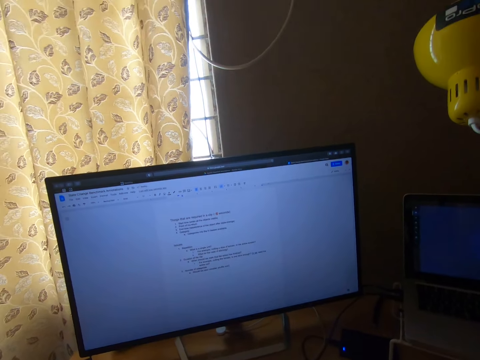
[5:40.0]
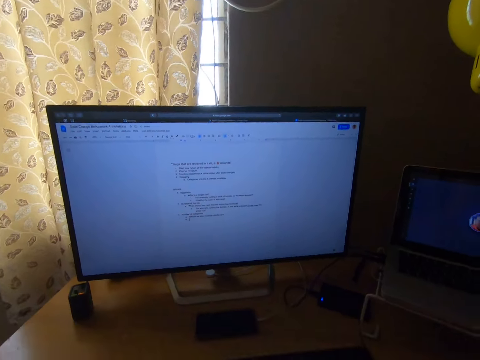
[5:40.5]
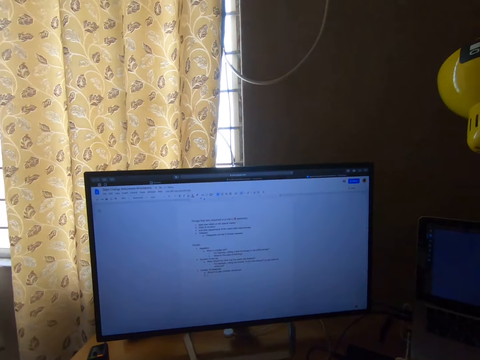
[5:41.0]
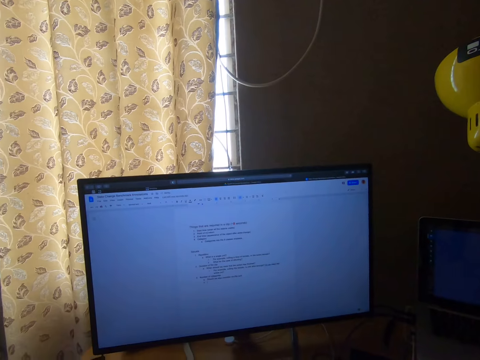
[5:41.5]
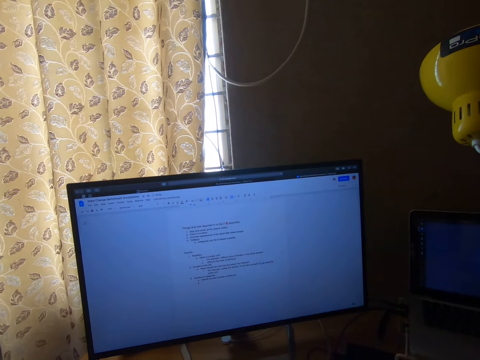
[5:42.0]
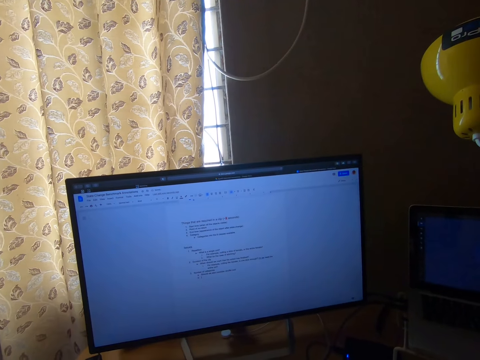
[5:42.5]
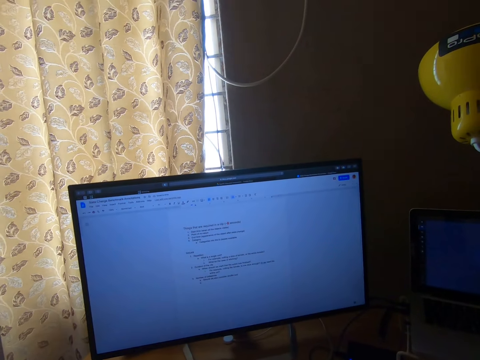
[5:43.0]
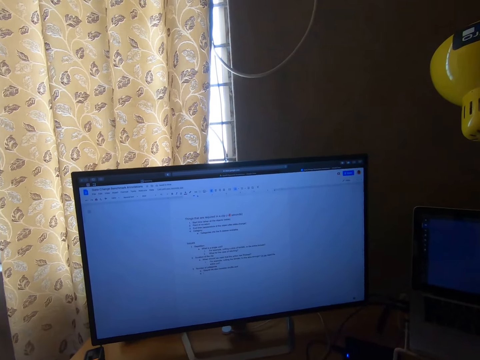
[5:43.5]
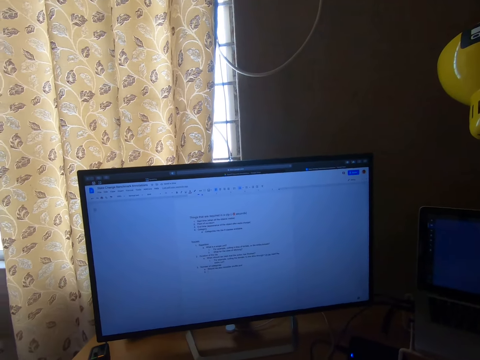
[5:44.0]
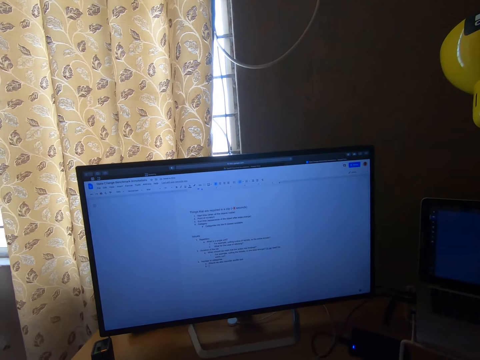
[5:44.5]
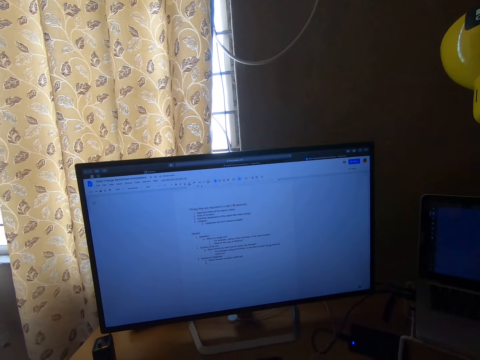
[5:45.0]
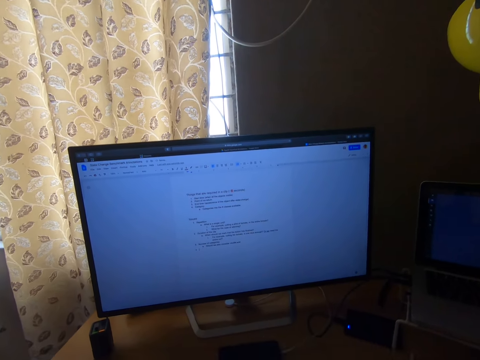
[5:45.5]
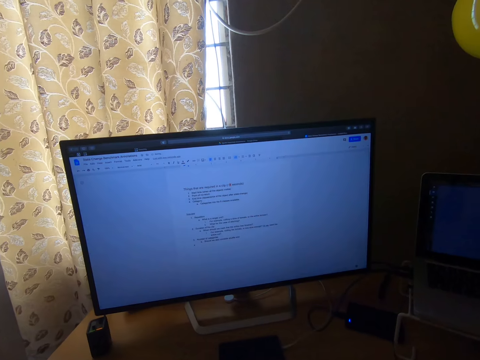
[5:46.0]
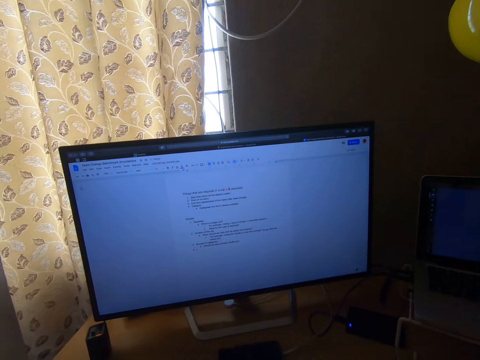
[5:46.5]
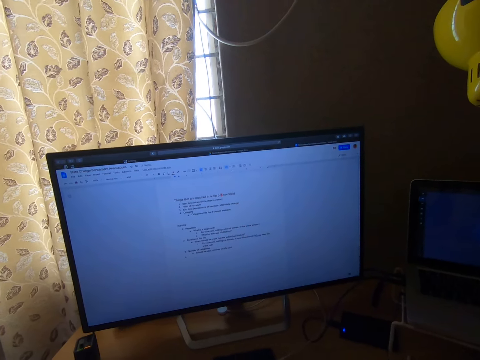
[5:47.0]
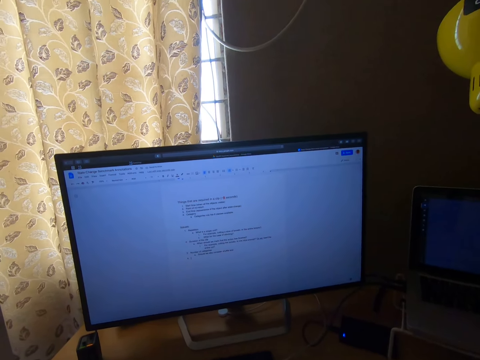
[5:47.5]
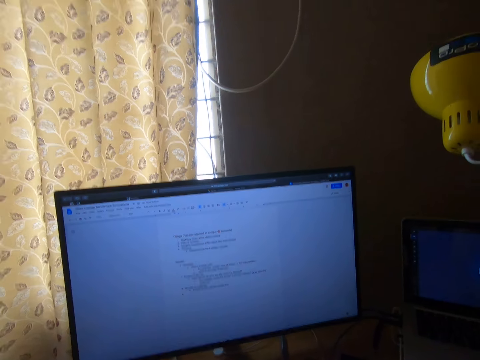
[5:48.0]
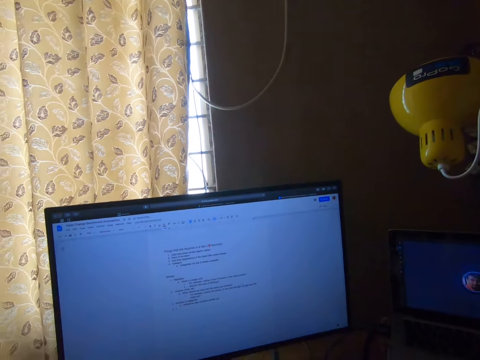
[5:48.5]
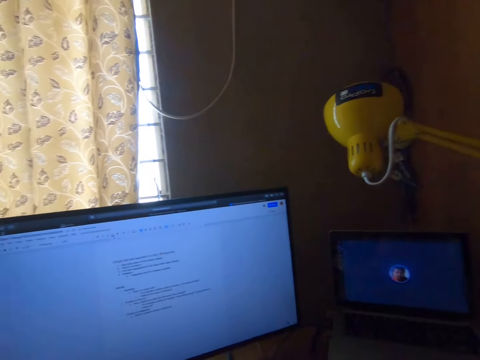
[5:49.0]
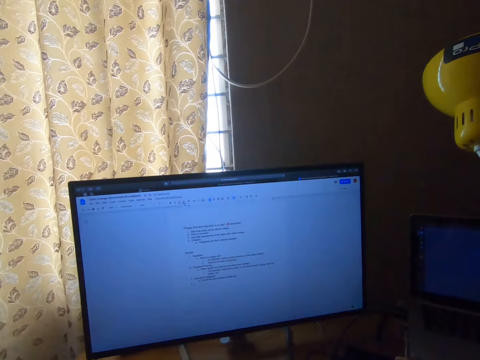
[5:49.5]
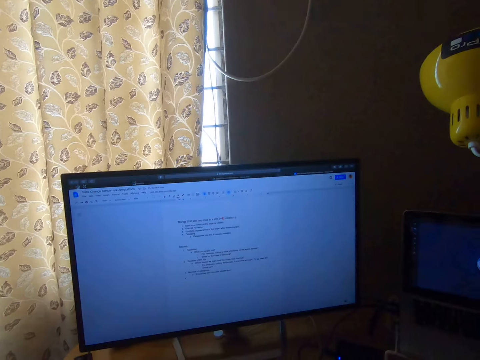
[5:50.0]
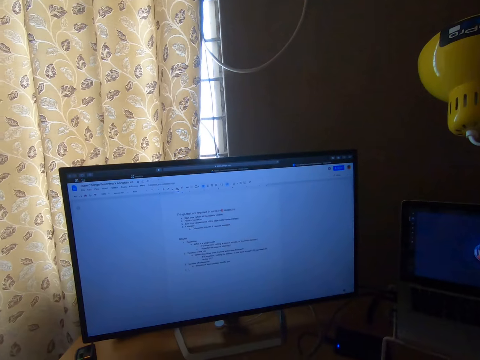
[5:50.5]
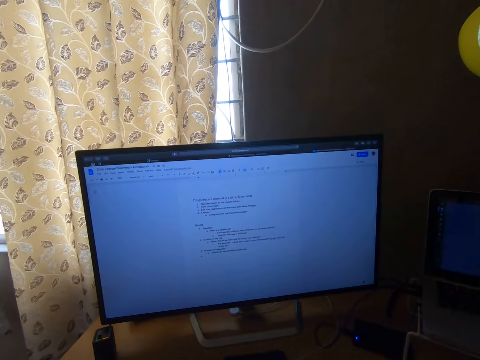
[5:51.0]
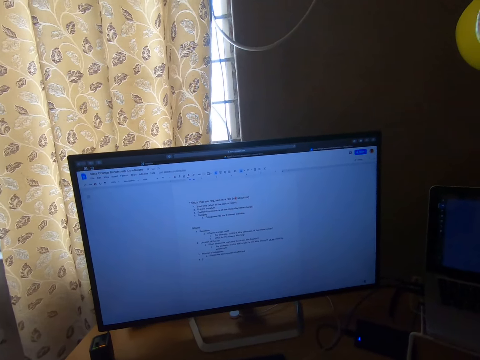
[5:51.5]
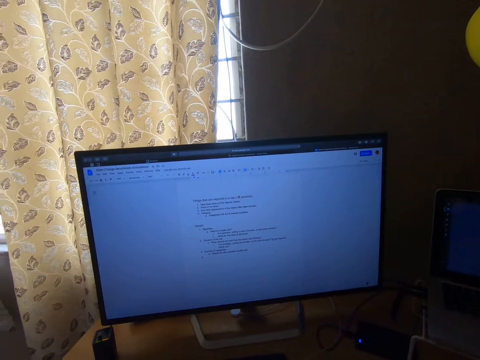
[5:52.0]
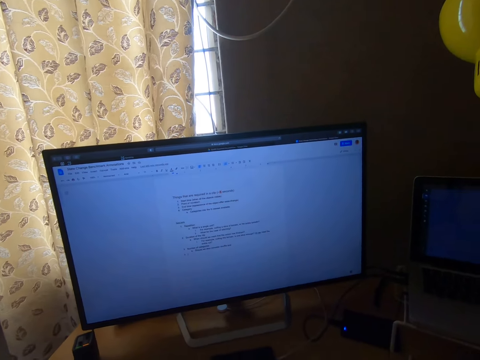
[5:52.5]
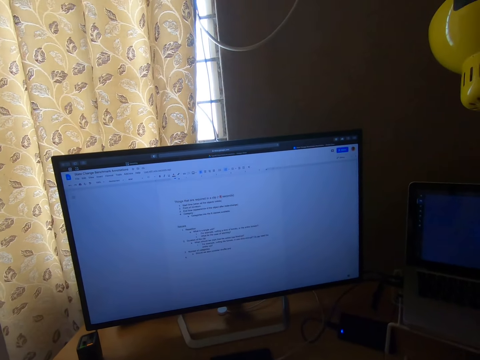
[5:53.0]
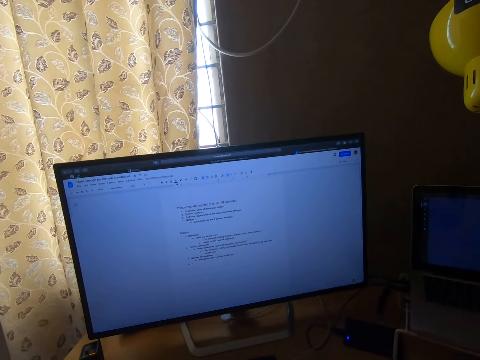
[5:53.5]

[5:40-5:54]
The camera wearer types on a computer.

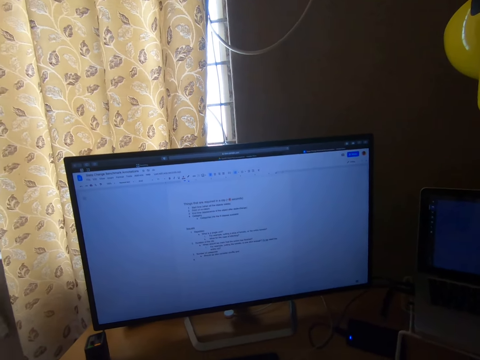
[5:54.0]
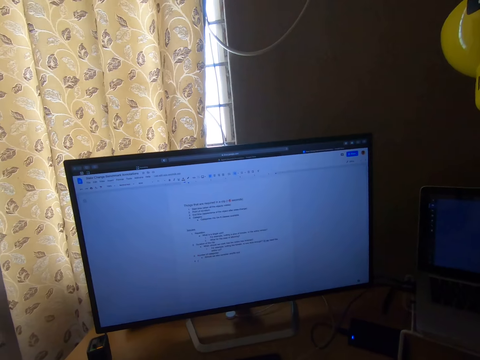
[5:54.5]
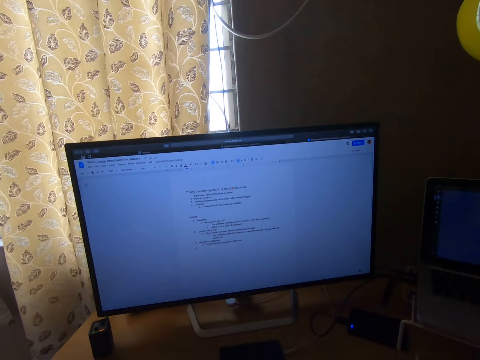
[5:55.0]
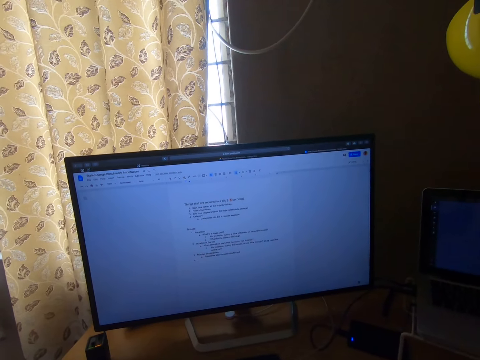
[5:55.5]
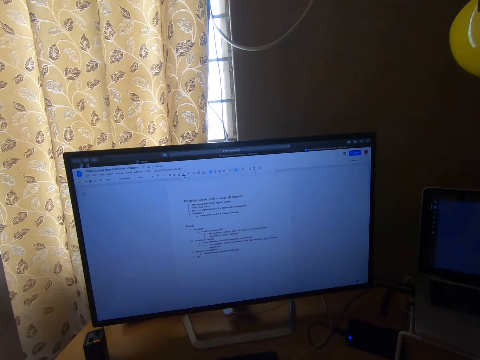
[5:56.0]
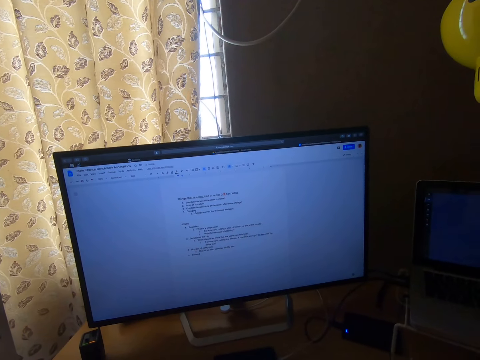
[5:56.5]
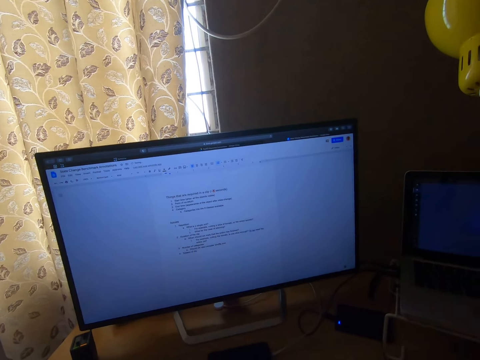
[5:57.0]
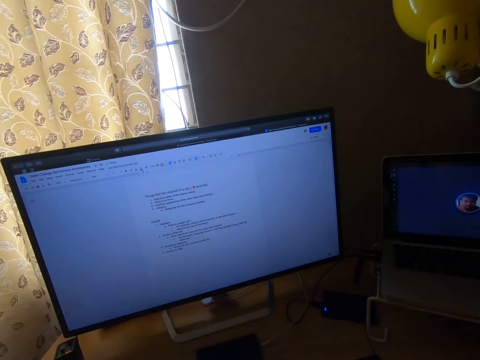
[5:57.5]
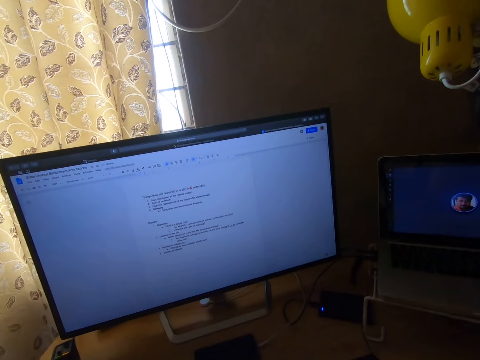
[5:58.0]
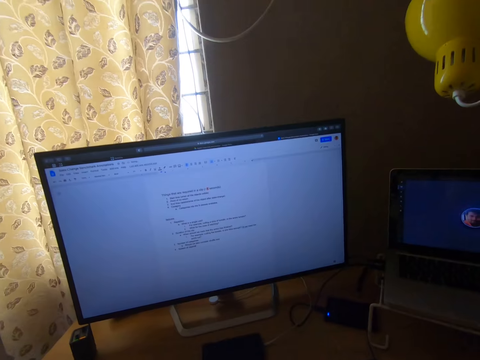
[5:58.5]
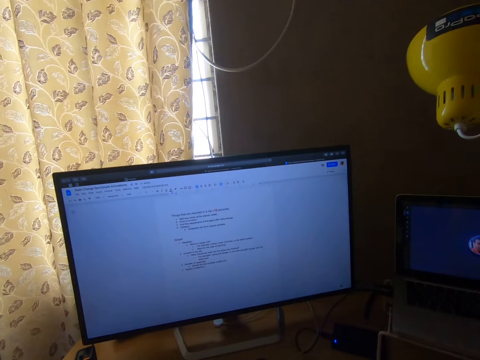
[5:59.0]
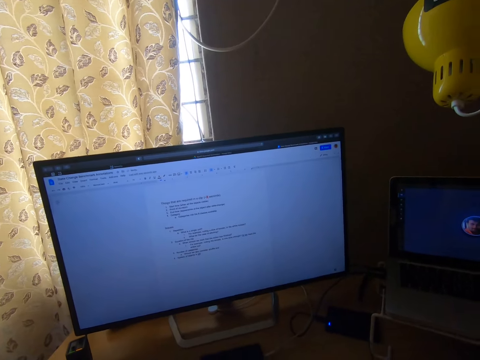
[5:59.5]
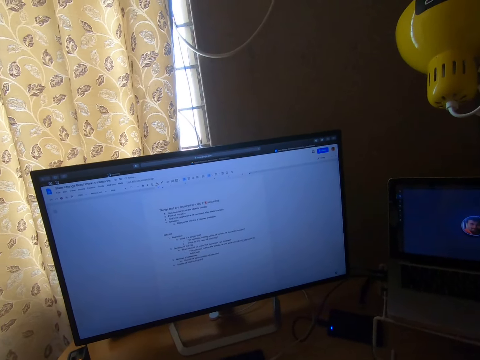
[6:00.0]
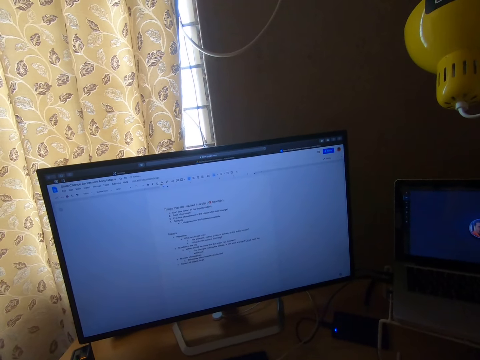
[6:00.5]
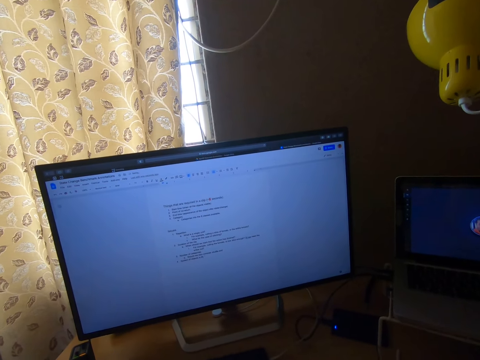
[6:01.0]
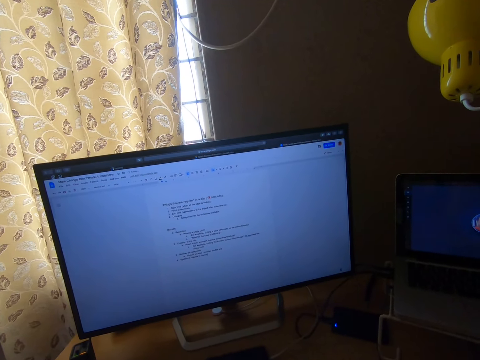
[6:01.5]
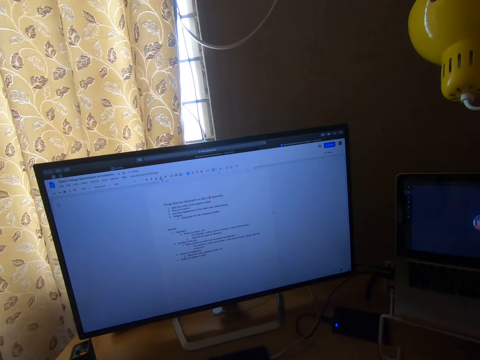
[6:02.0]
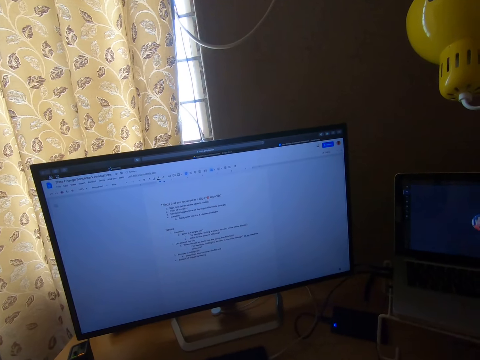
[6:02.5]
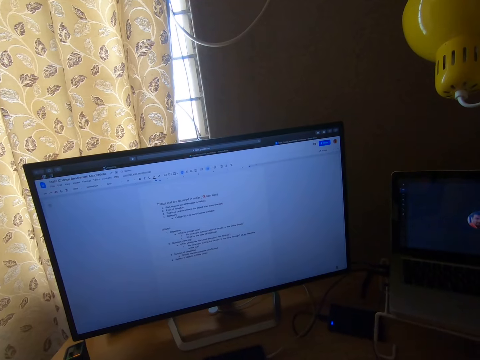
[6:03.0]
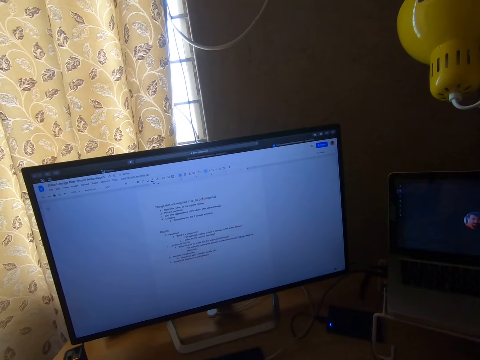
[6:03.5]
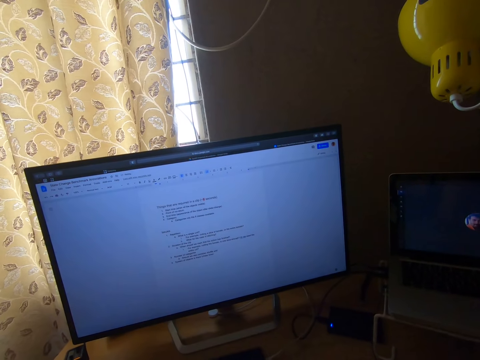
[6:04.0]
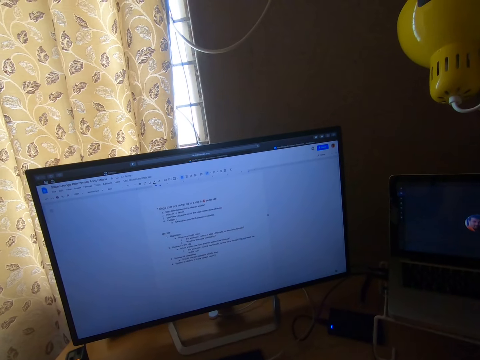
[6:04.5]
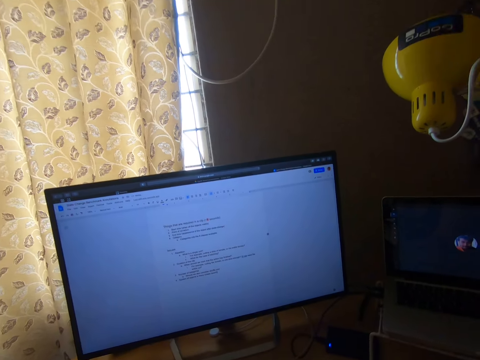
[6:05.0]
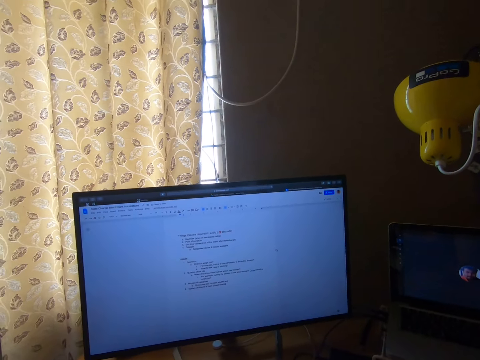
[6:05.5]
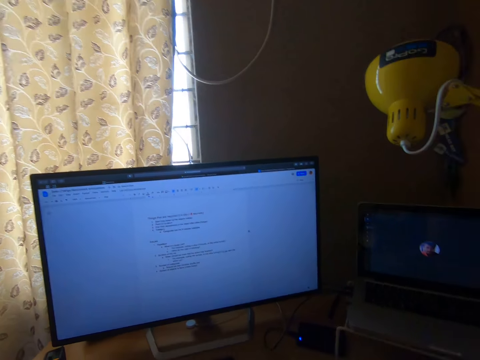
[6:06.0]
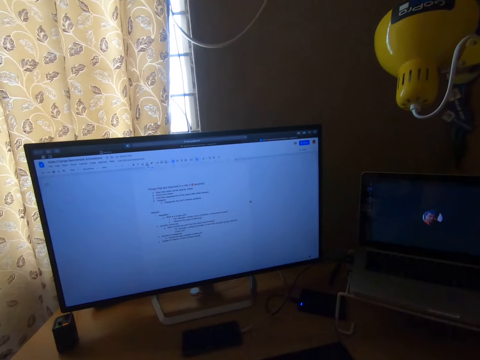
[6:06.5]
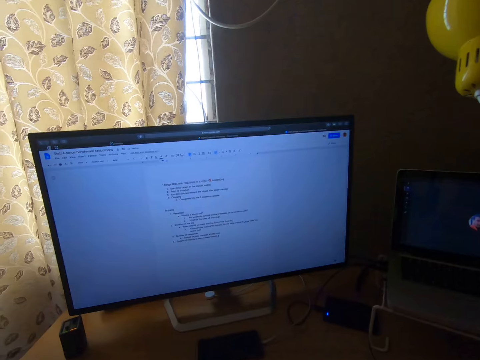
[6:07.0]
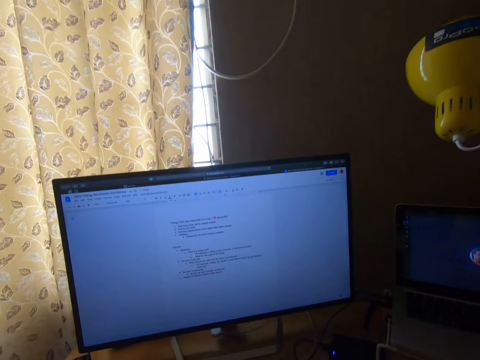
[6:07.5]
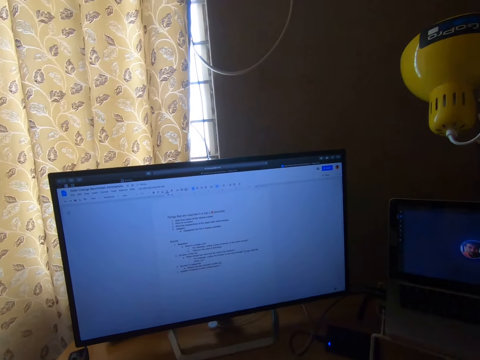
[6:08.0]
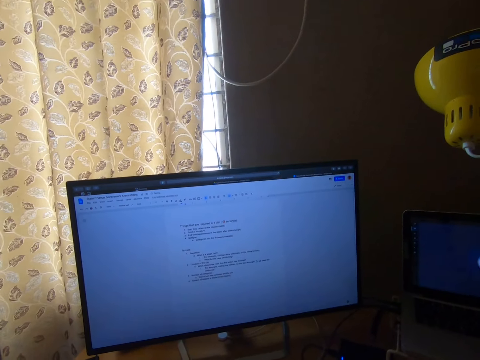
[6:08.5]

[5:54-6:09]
The camera wearer types on a computer repeatedly.
